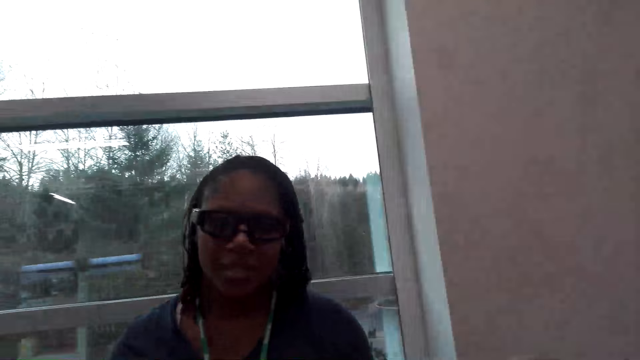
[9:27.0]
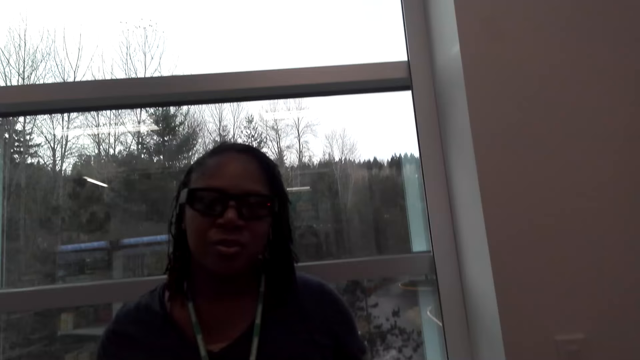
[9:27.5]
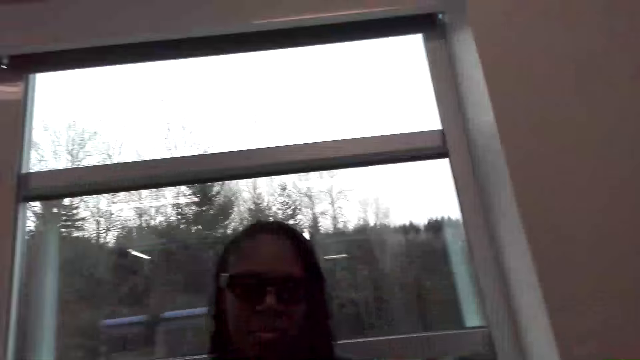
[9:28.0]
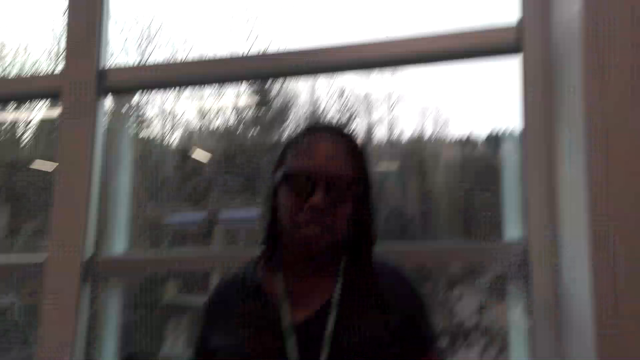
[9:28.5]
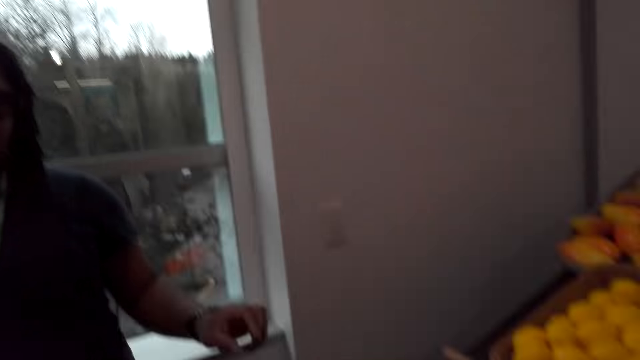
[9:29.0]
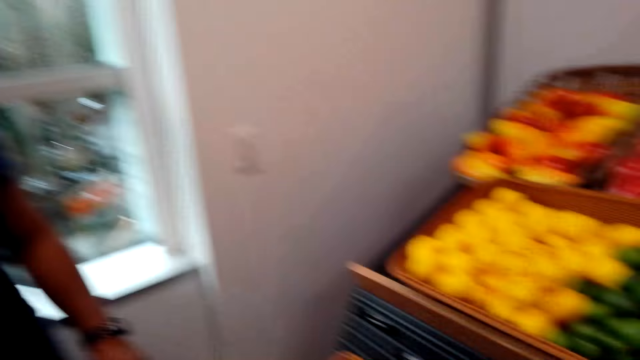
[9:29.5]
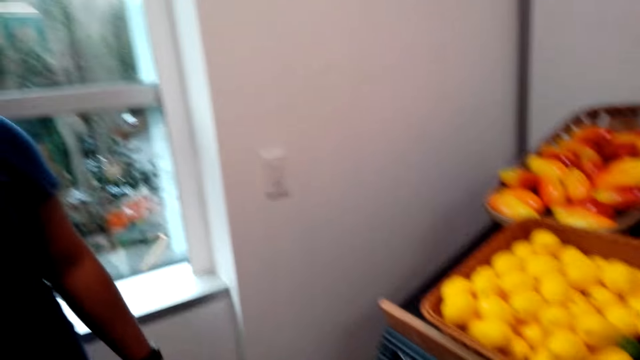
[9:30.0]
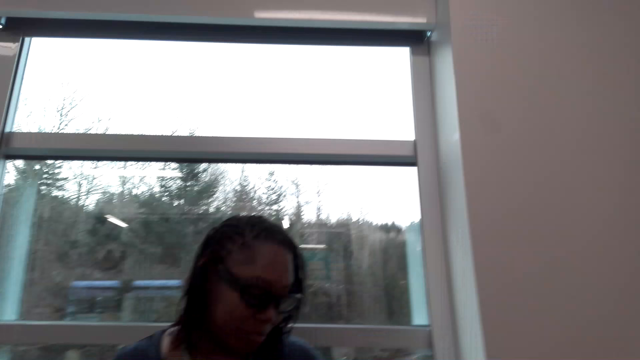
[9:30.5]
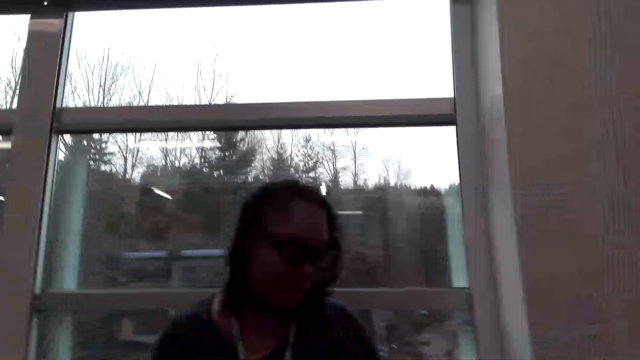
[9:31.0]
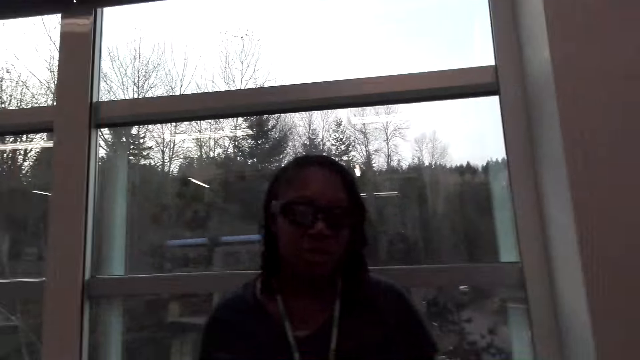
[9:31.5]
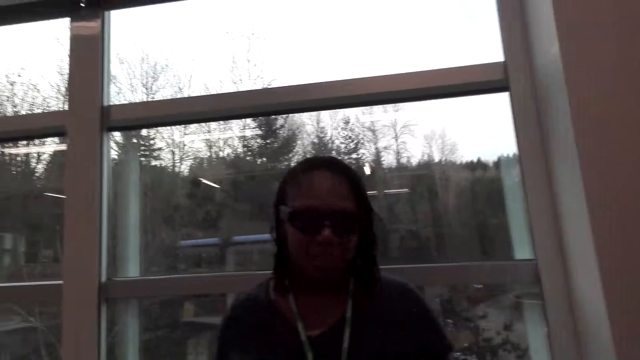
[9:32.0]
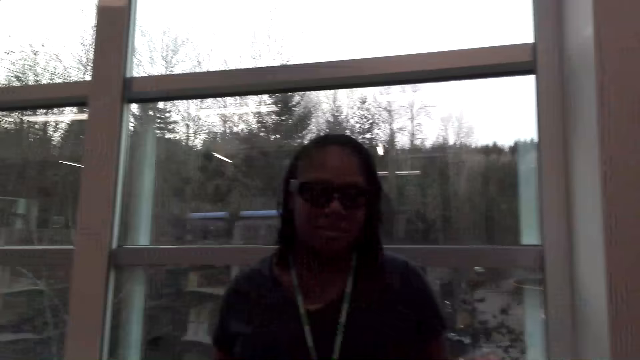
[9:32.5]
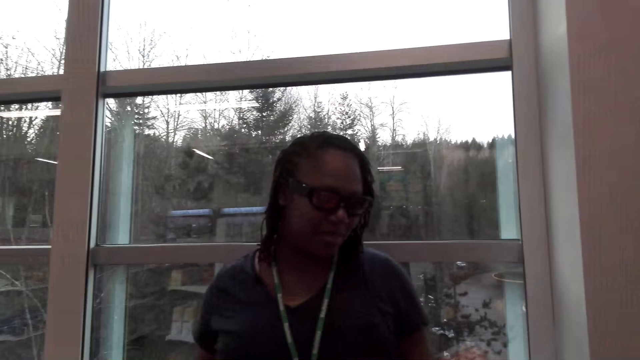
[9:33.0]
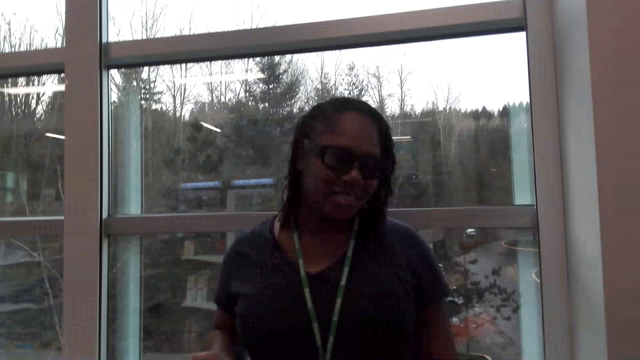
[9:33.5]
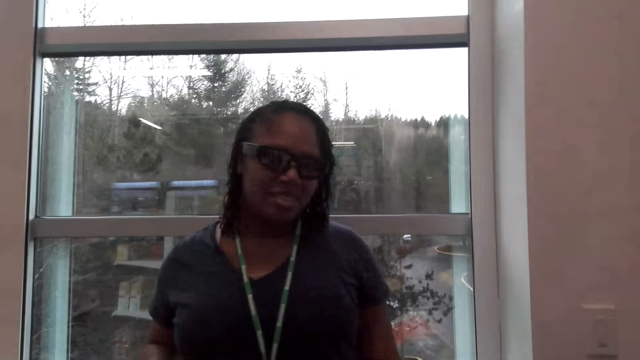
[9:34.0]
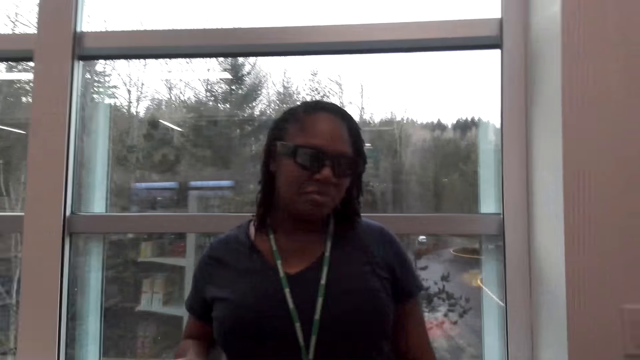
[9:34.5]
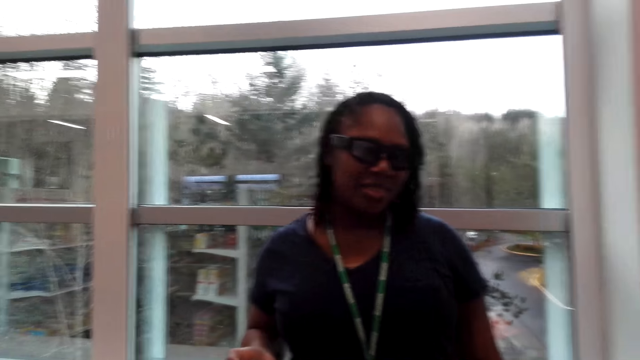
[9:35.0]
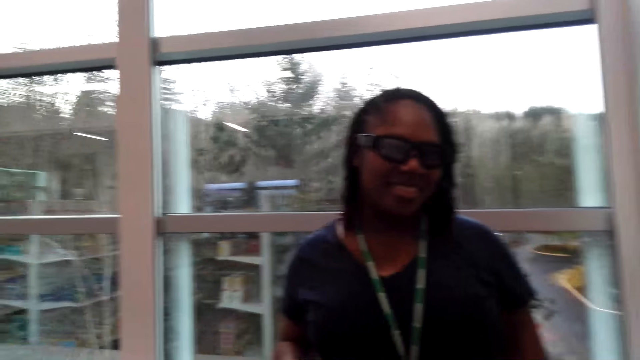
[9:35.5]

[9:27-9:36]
The camera wearer speaks to a woman. The woman speaks to the camera wearer. The camera wearer speaks to the woman. The woman speaks to the camera wearer. The camera wearer speaks to the woman.

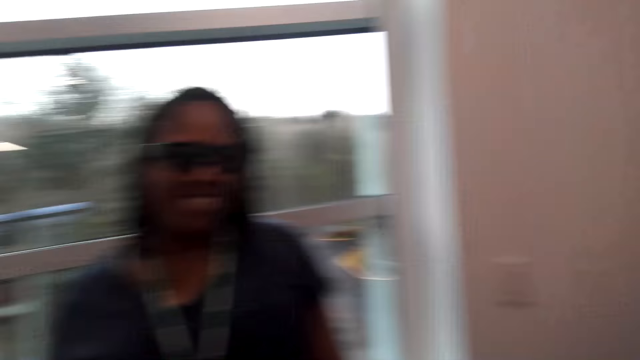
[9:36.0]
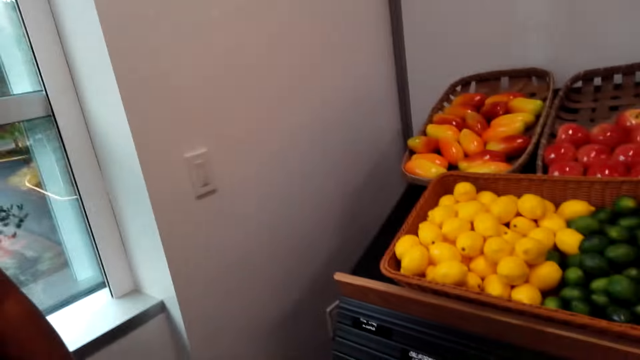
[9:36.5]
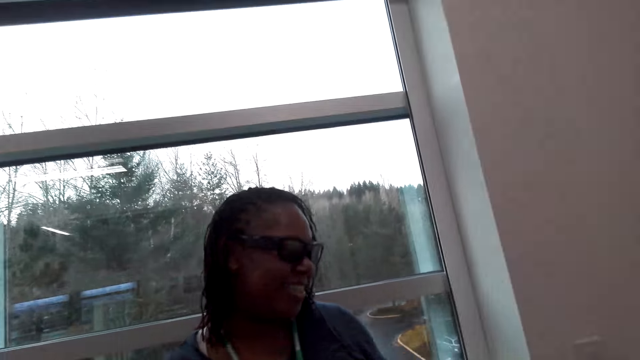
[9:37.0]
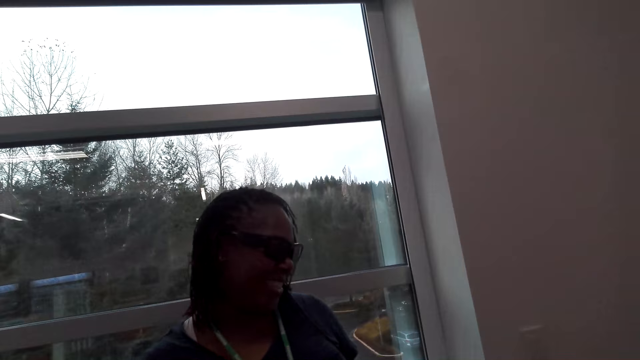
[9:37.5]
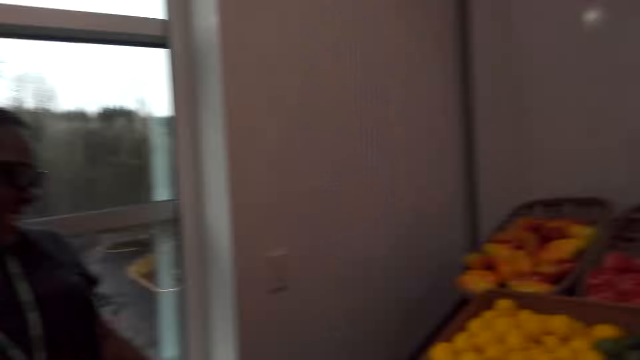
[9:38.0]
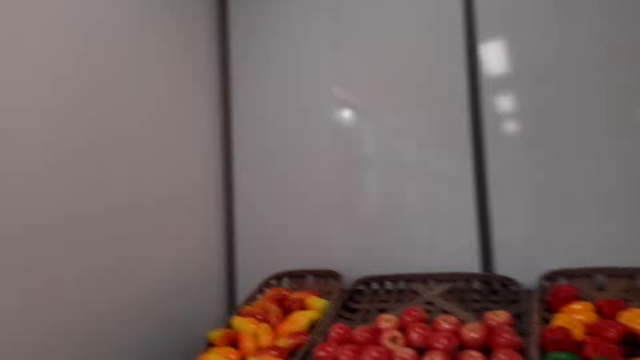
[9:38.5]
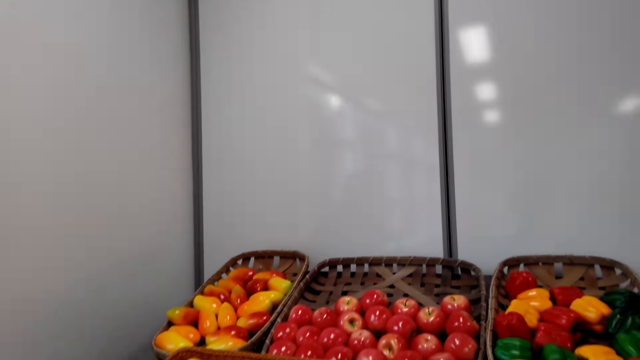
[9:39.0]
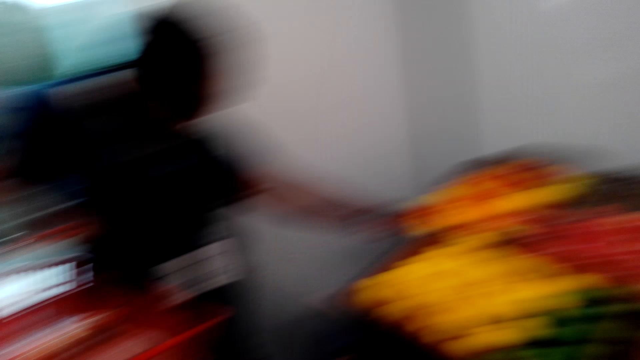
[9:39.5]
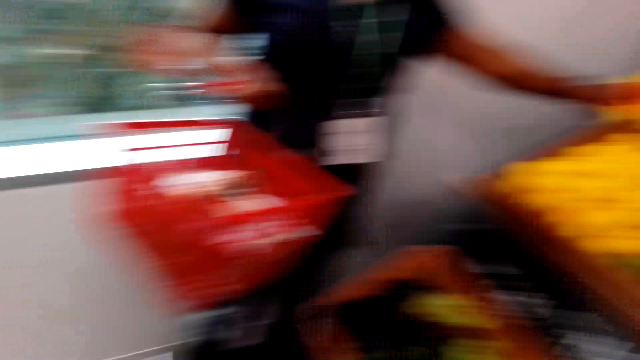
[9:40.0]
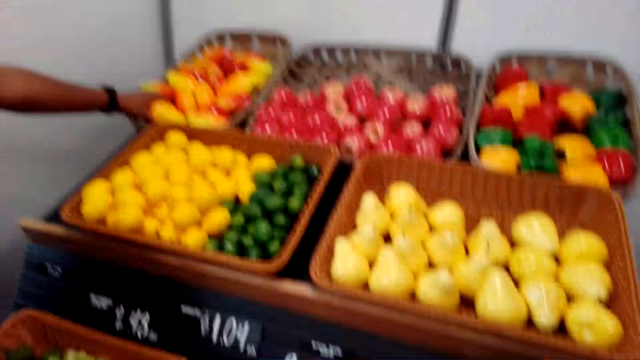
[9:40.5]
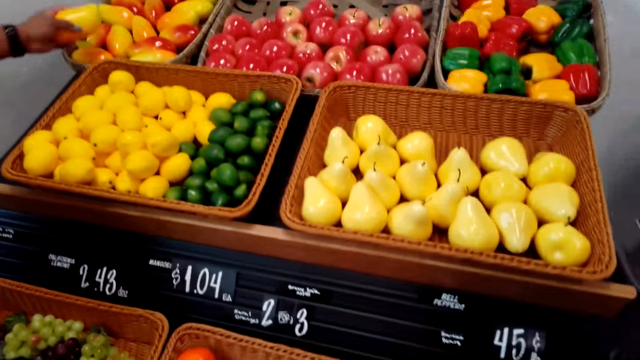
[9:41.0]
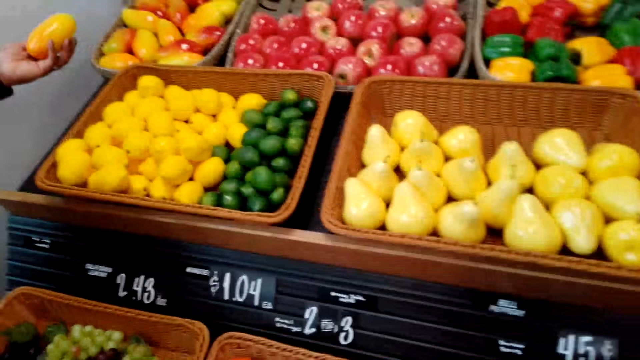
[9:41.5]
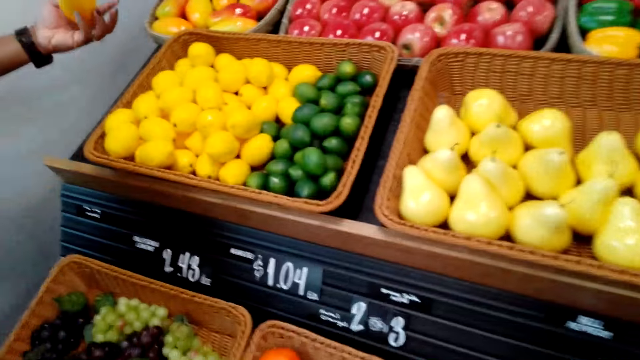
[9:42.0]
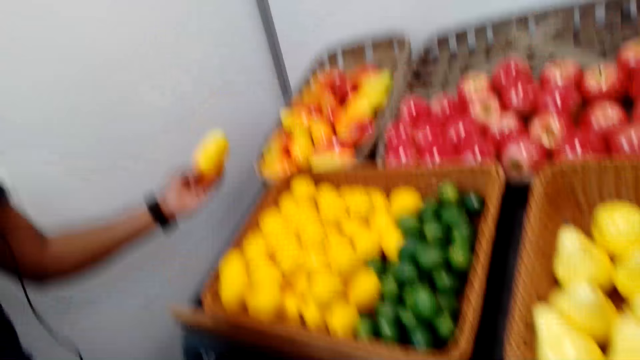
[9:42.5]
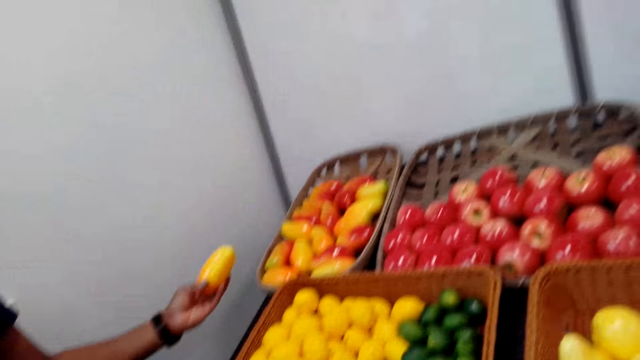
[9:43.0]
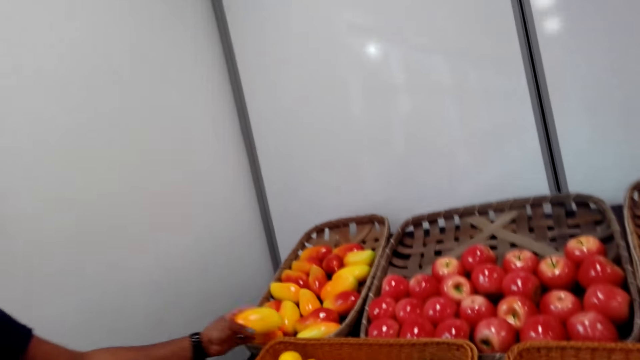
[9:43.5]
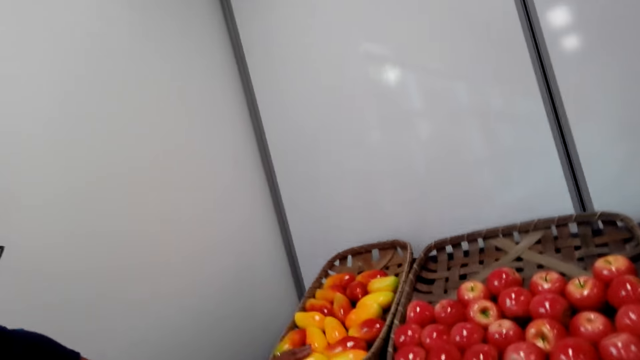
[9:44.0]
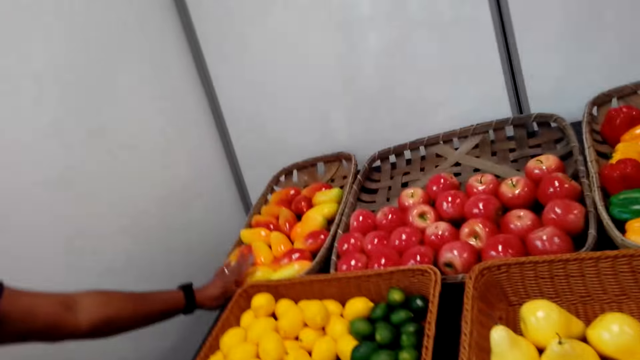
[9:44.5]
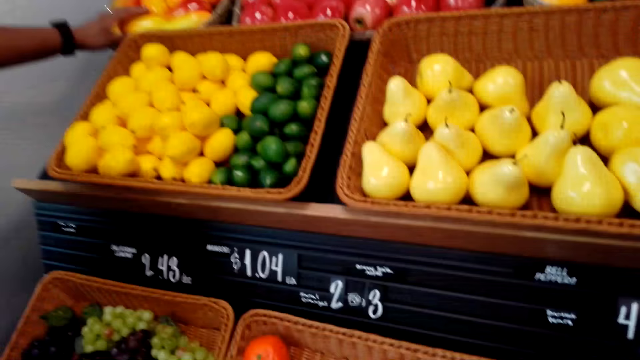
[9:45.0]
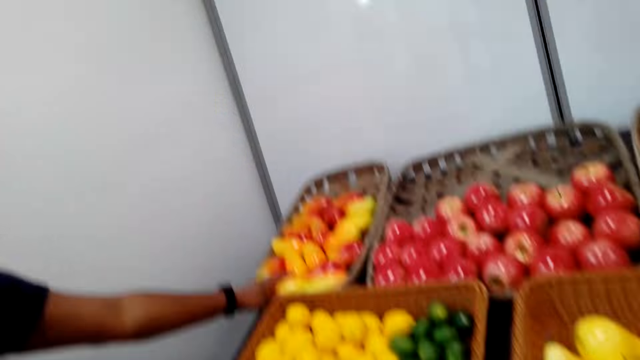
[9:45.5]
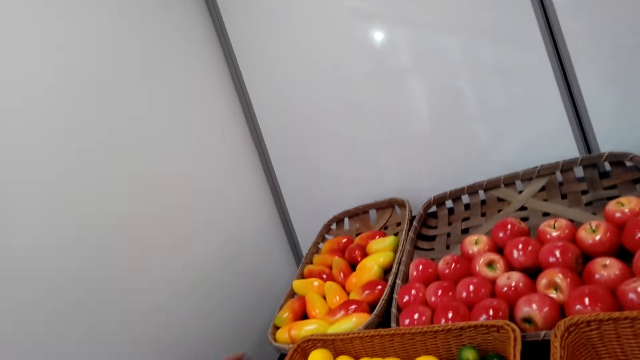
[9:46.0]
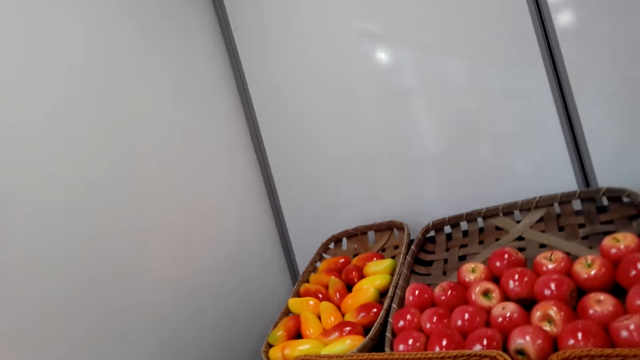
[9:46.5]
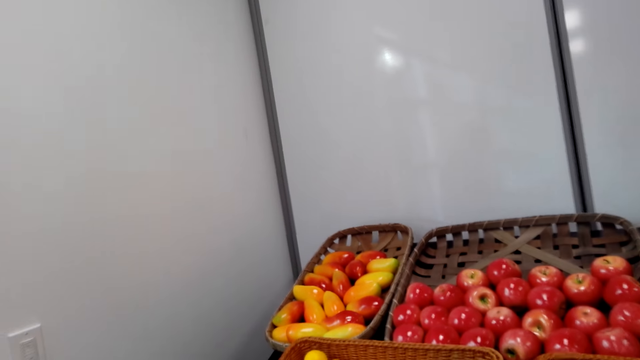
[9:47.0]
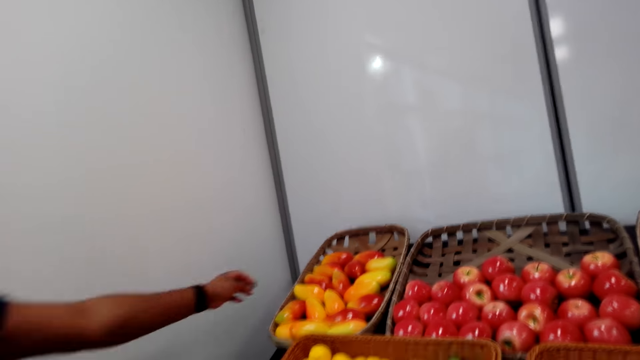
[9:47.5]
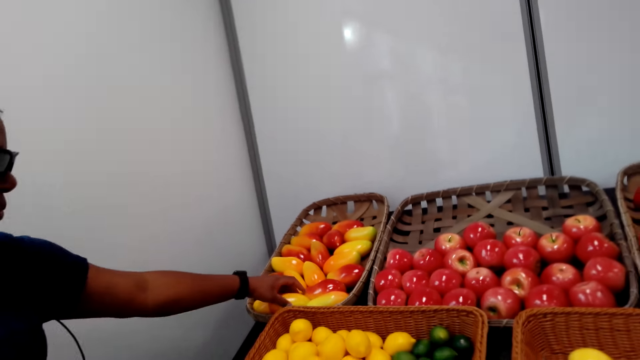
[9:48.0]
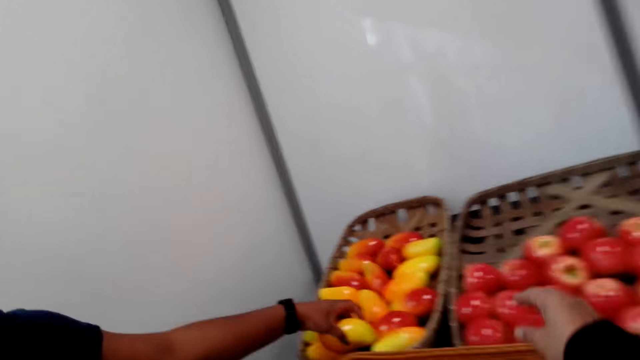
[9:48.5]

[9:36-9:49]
A woman speaks to the camera wearer. The camera wearer speaks to the woman. The woman picks a mango from the tray, looks at the mango and places the mango back to the tray. The camera wearer speaks to the woman.
